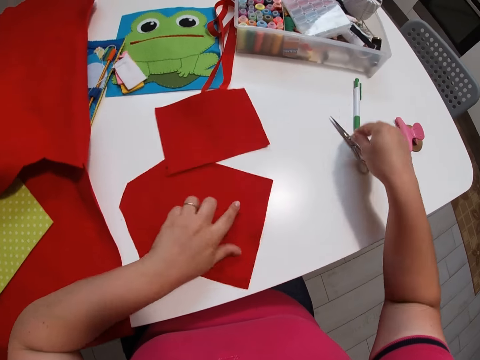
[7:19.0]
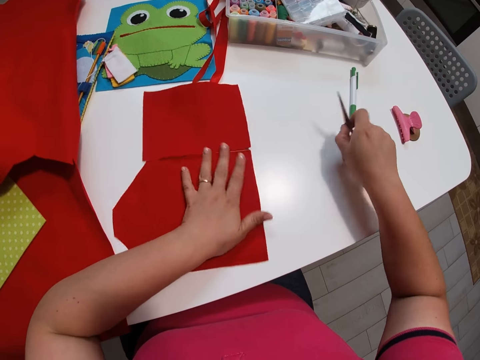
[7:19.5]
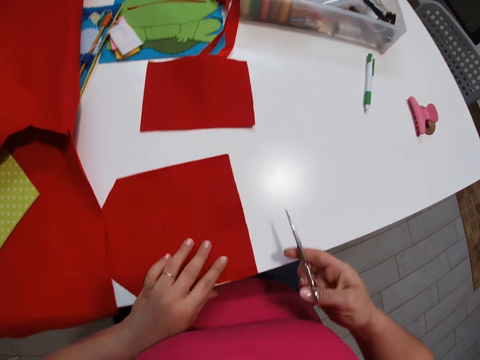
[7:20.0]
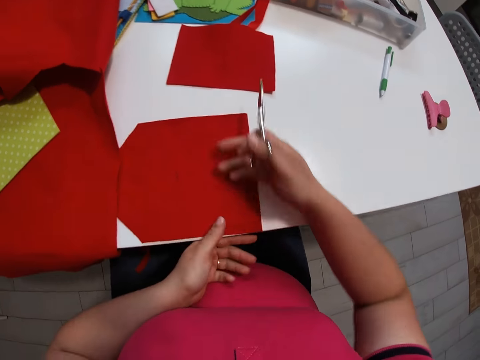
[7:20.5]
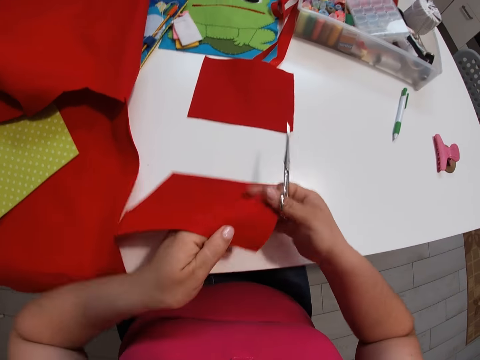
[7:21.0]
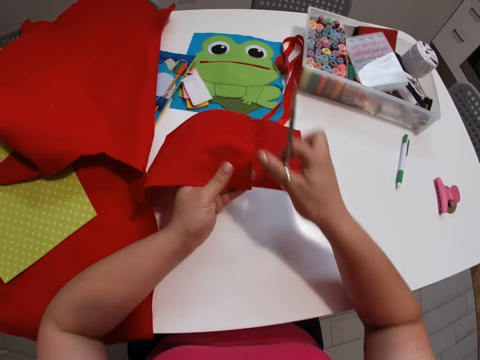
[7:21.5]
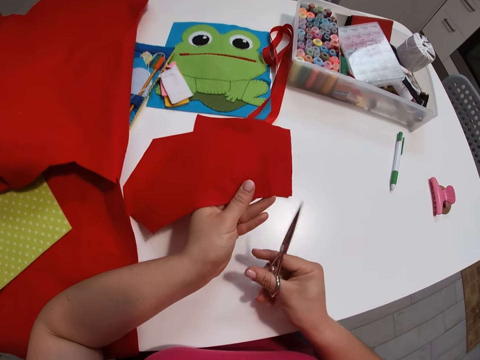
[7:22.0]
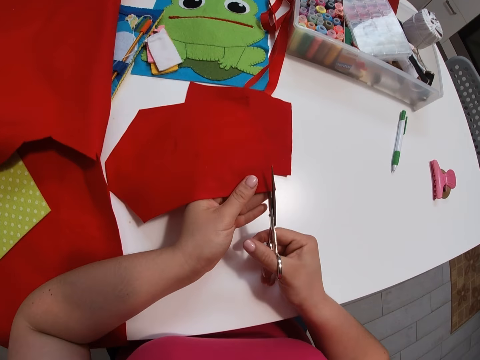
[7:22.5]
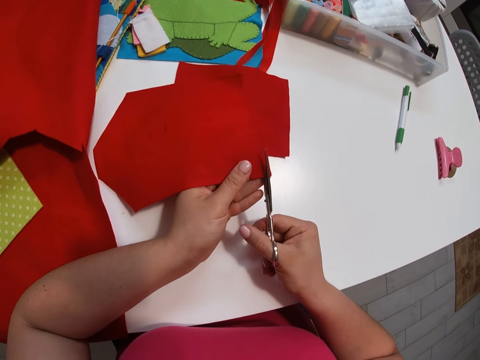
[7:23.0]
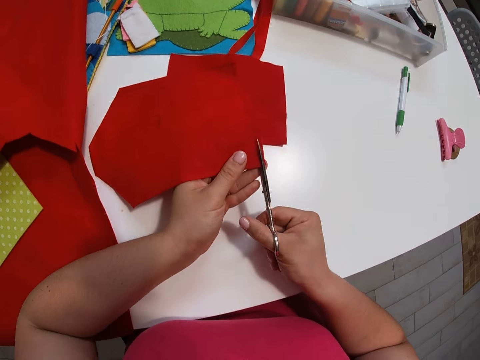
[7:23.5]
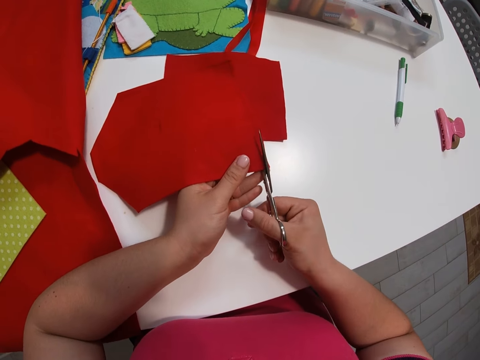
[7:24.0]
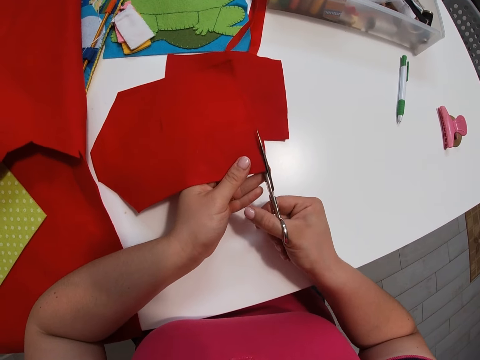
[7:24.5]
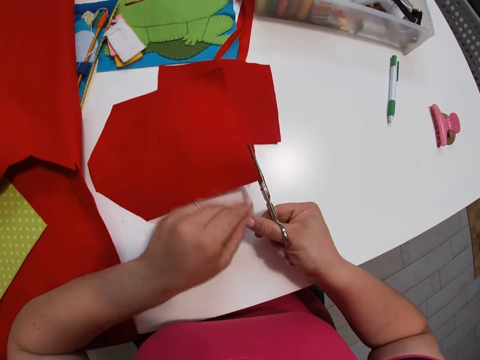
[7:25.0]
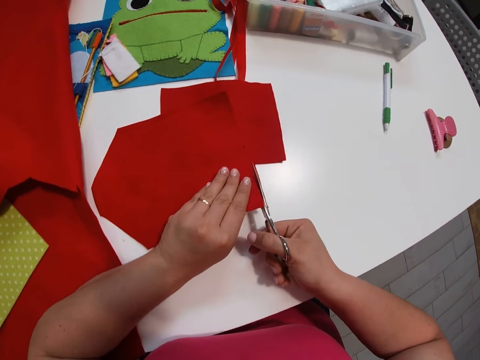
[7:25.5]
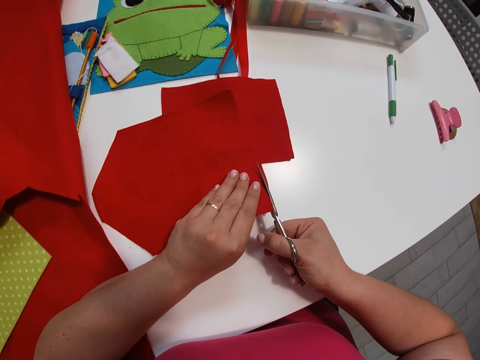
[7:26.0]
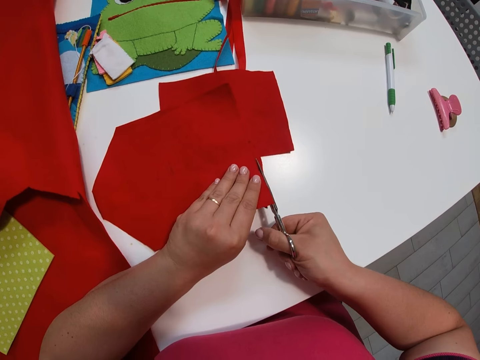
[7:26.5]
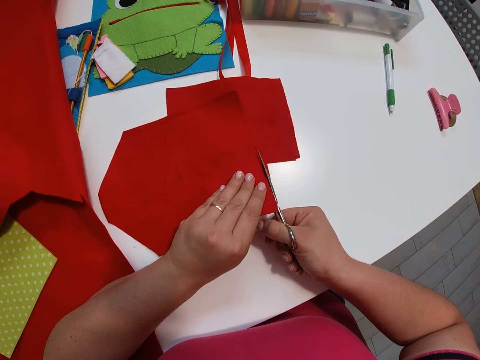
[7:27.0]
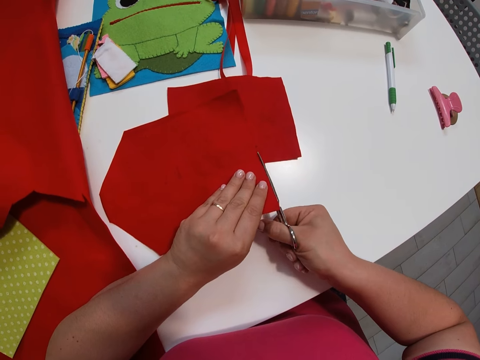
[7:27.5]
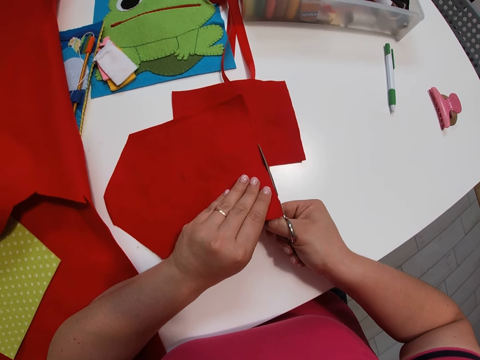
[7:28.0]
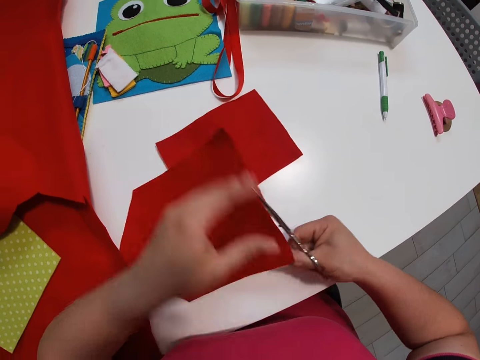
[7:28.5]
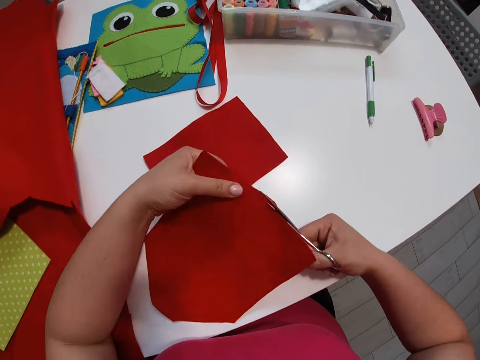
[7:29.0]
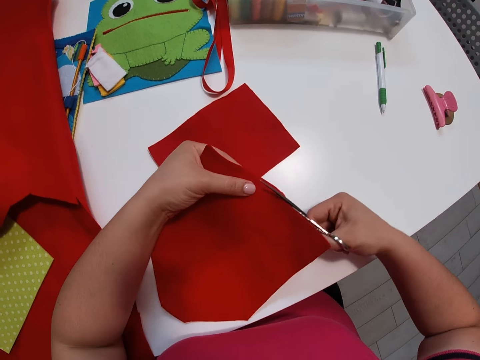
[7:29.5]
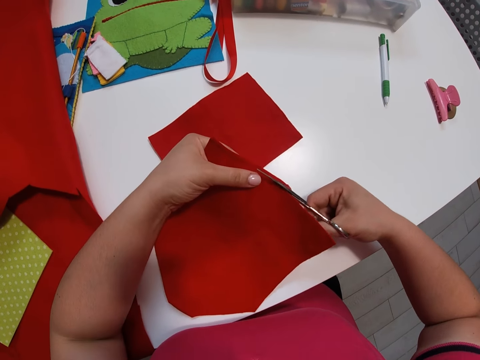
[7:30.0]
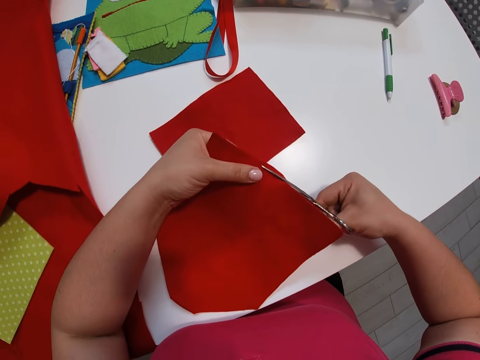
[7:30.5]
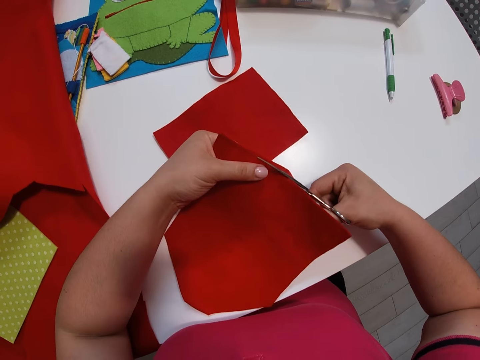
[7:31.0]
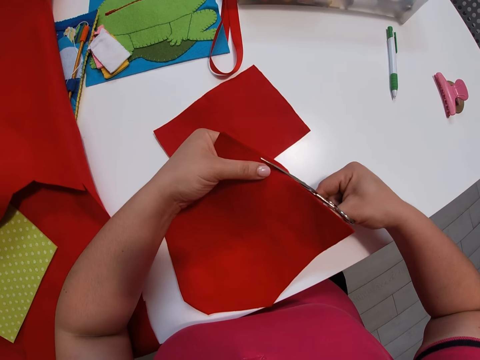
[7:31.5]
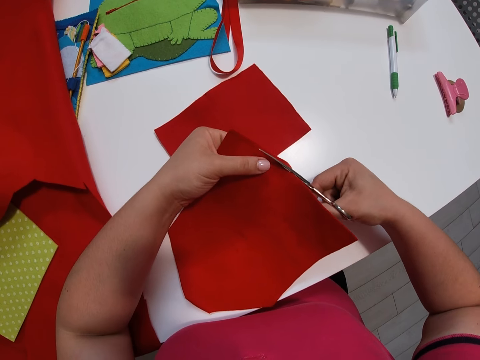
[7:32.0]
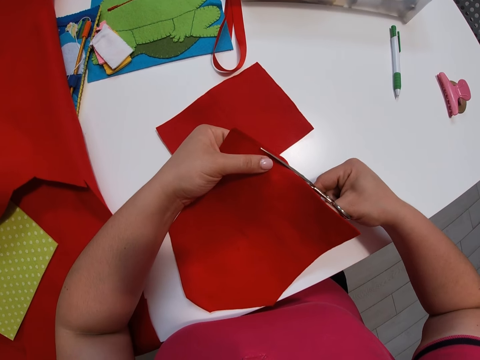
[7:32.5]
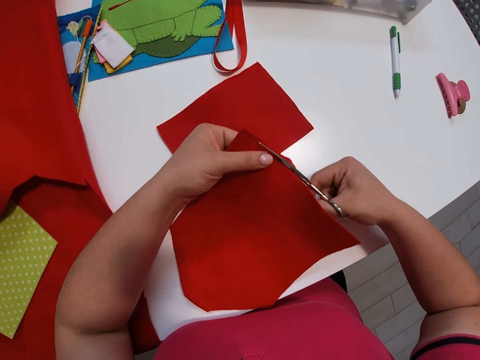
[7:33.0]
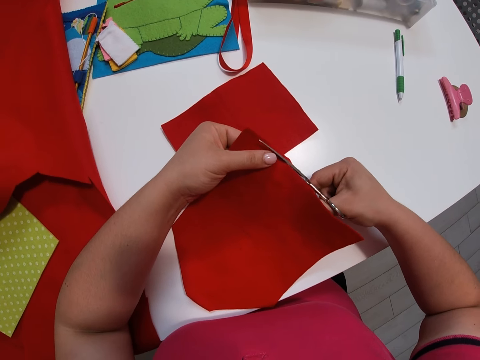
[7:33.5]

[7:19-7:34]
The camera wearer adjusts the second small fabric. She picks the scissors from the table with her right hand. She cuts part of the second small fabric with the scissors.

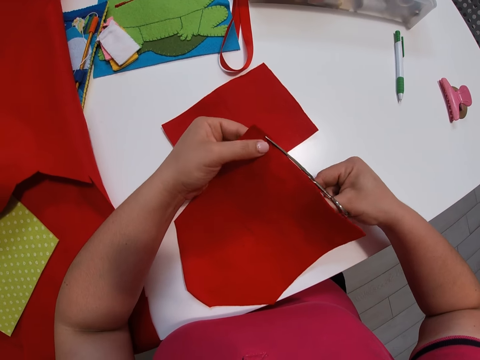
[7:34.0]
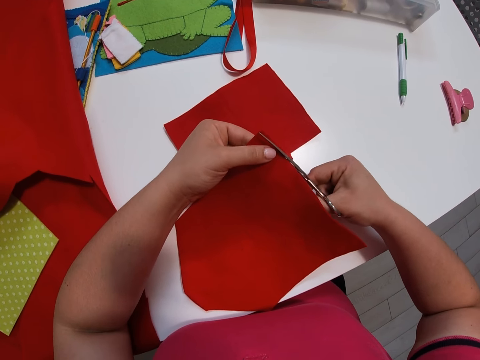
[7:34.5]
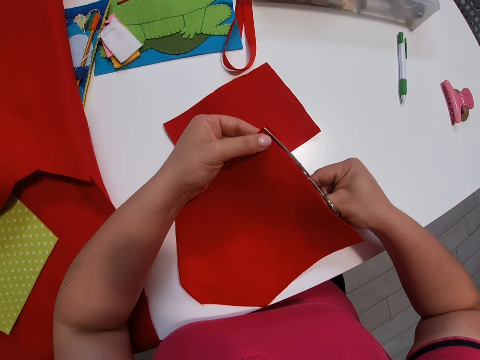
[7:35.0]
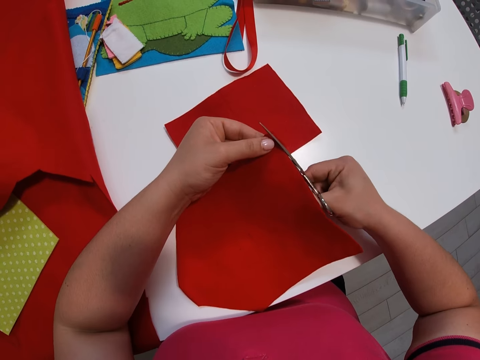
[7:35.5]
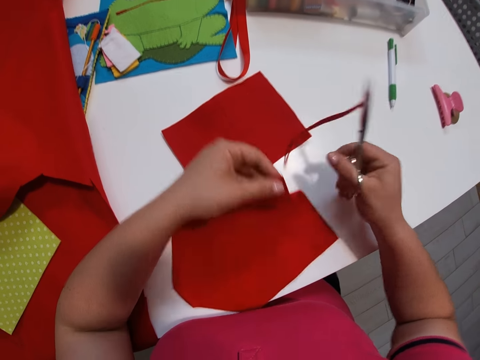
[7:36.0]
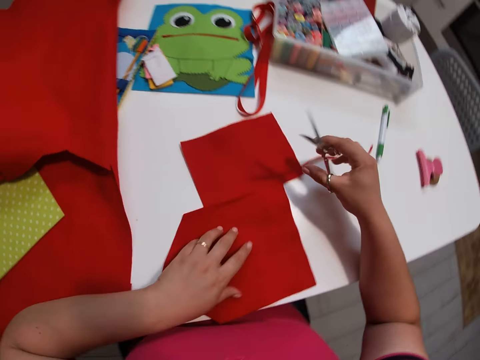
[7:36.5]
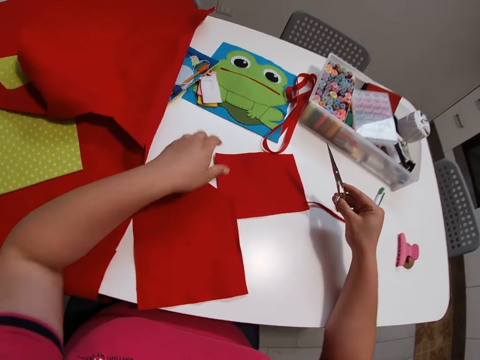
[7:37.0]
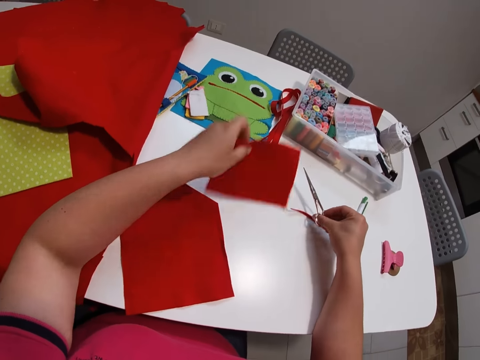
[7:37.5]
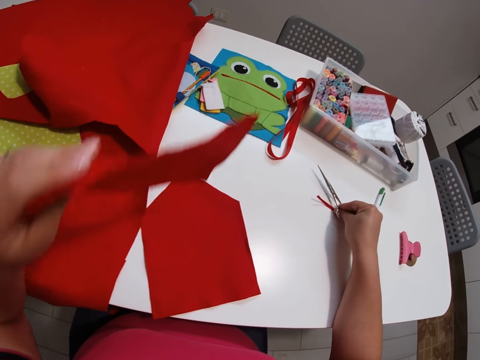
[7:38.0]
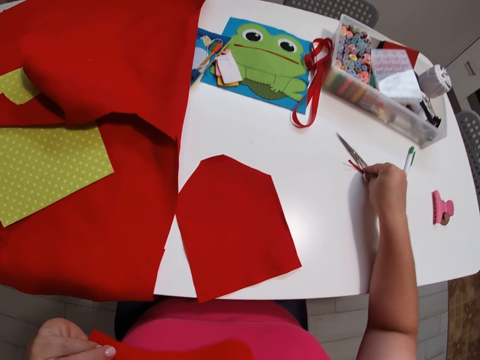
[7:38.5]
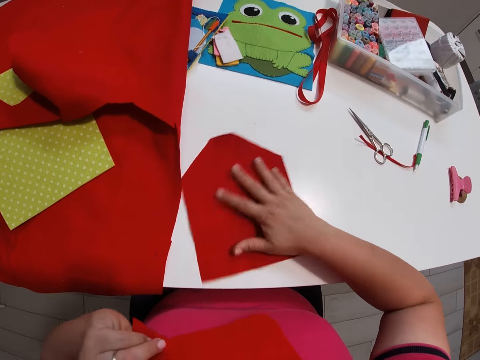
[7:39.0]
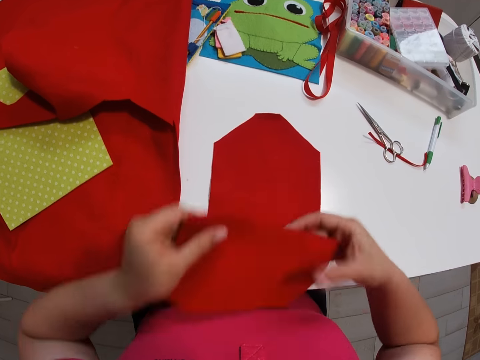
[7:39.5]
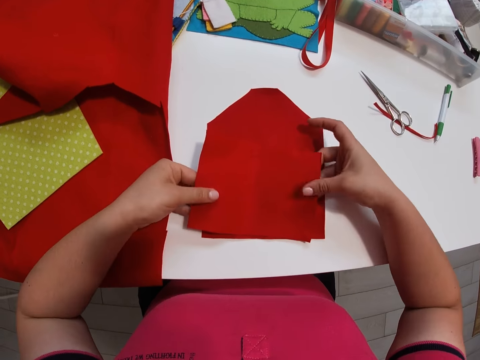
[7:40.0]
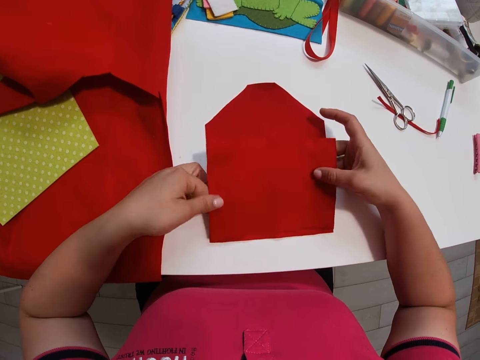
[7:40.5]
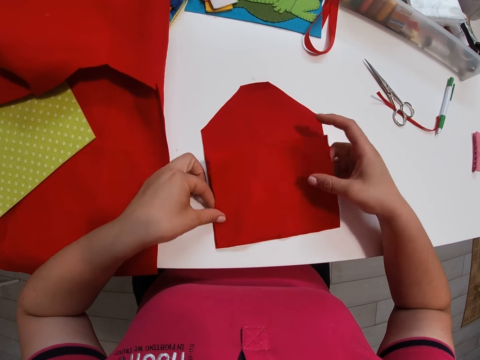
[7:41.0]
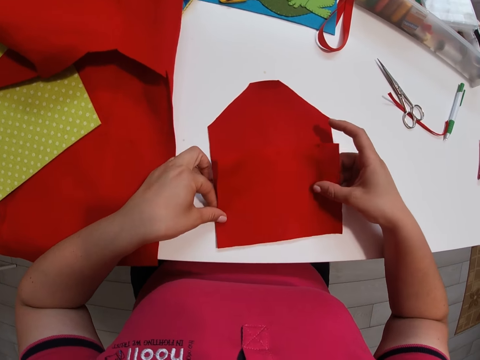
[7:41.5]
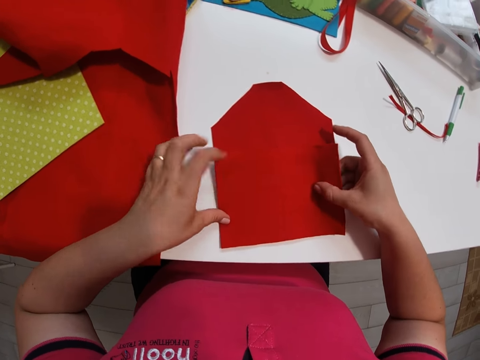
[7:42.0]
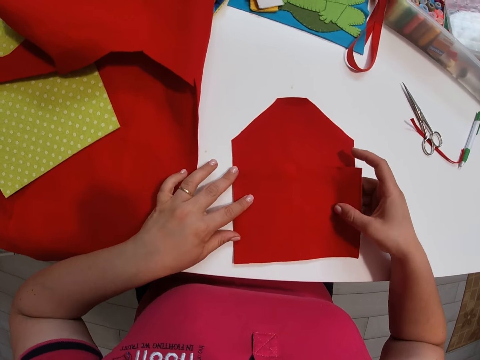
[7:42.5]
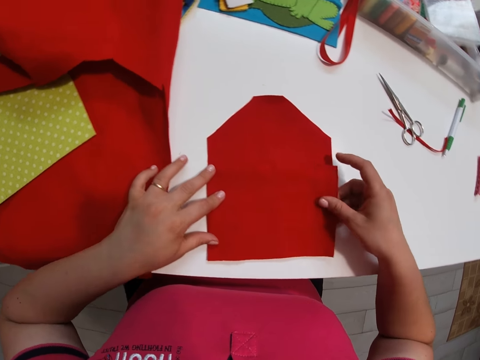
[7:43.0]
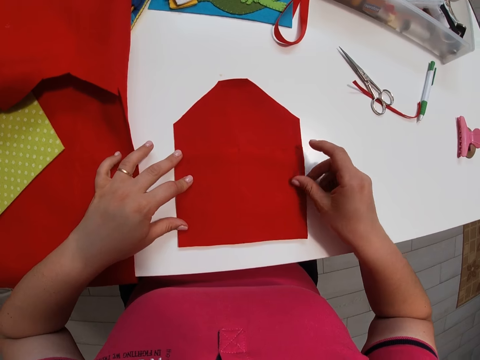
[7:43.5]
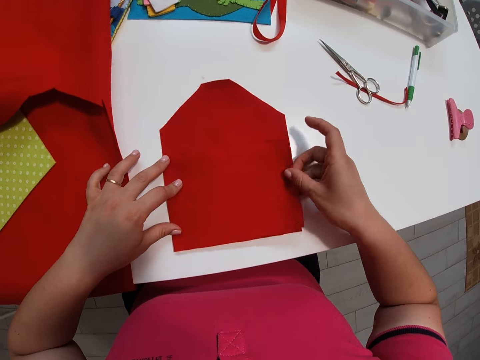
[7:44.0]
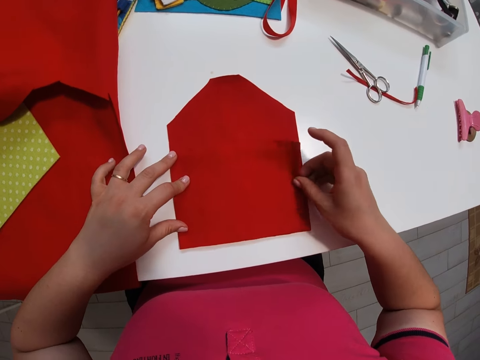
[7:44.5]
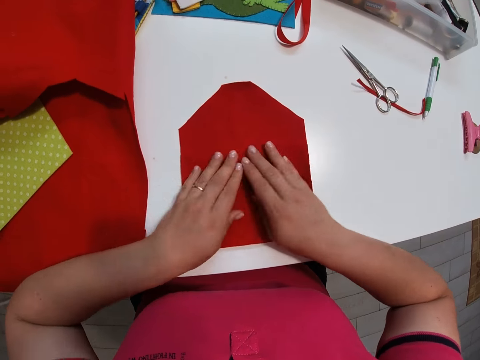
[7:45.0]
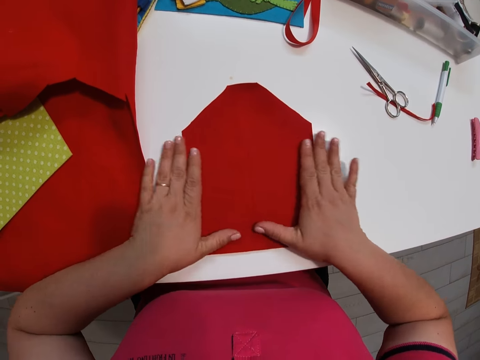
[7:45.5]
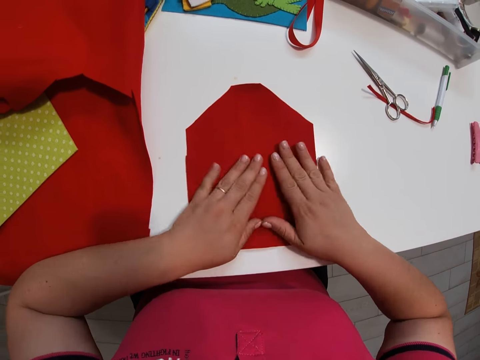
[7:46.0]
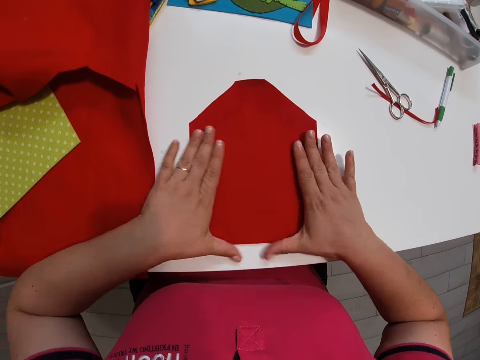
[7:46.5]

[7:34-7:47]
The camera wearer picks the first small fabric from the table. They drop the scissors on the table. They adjust the position of the second small fabric. They set the first small fabric on the second small fabric. They hold the pieces of cloth together.
